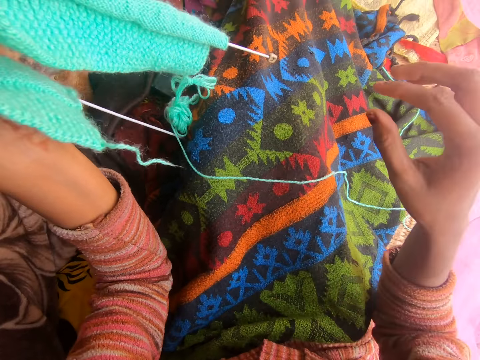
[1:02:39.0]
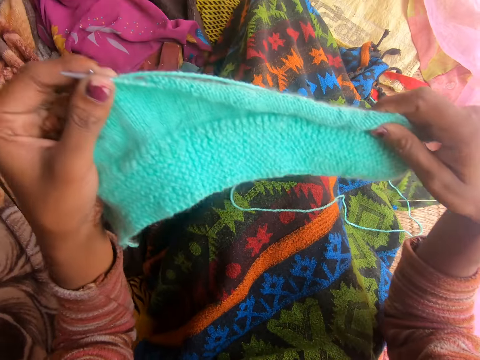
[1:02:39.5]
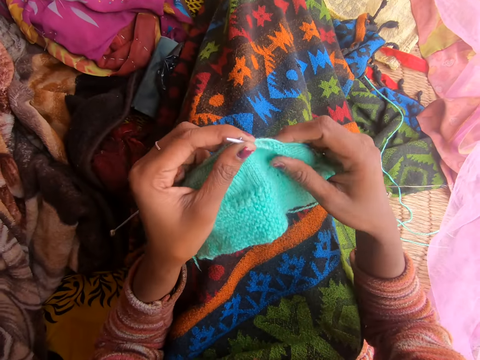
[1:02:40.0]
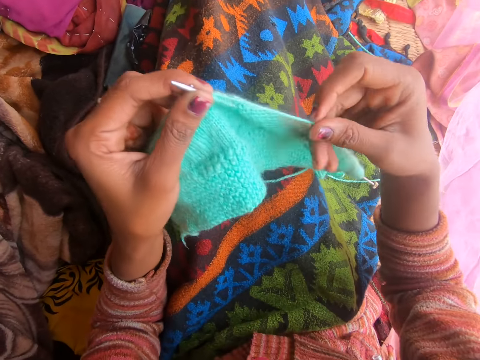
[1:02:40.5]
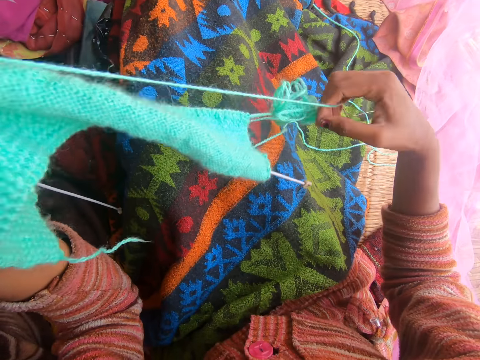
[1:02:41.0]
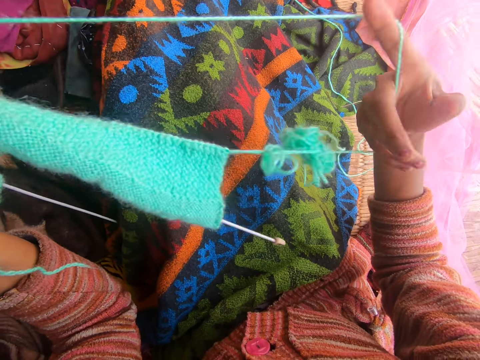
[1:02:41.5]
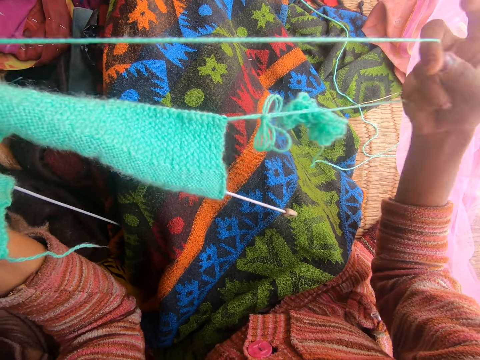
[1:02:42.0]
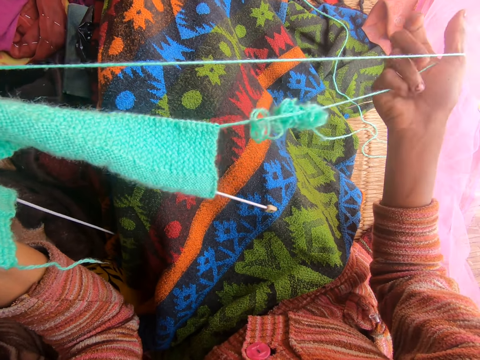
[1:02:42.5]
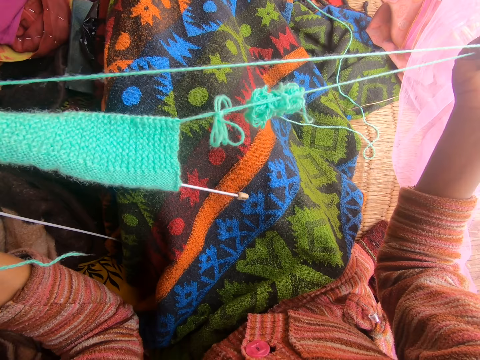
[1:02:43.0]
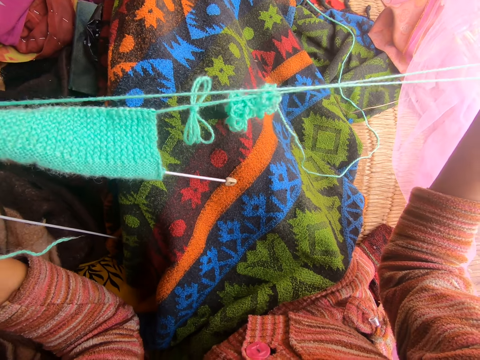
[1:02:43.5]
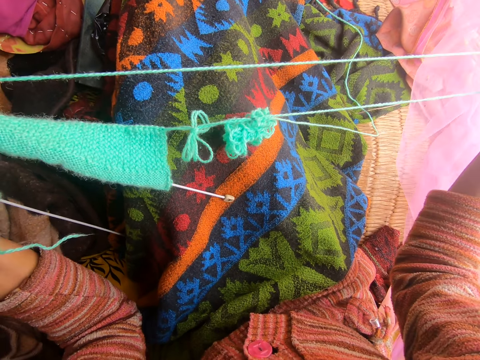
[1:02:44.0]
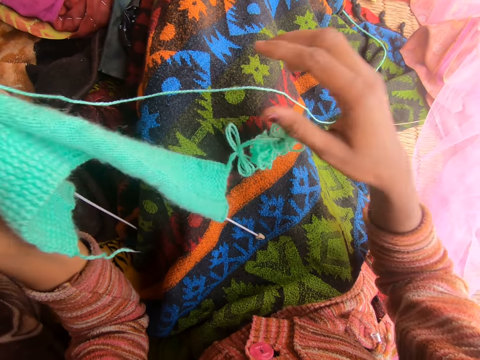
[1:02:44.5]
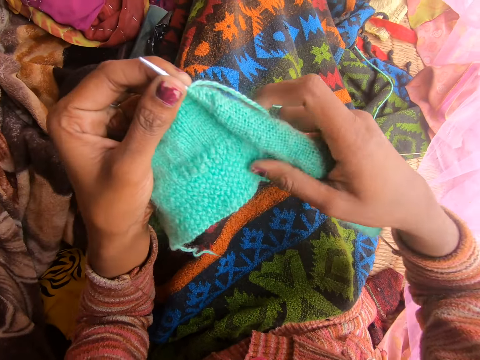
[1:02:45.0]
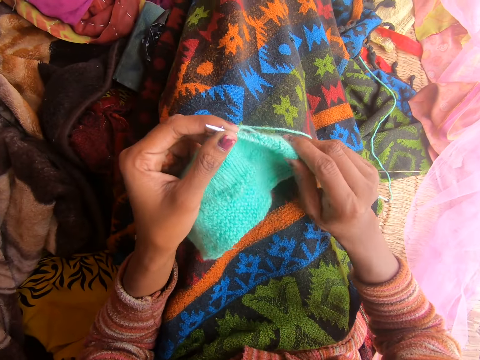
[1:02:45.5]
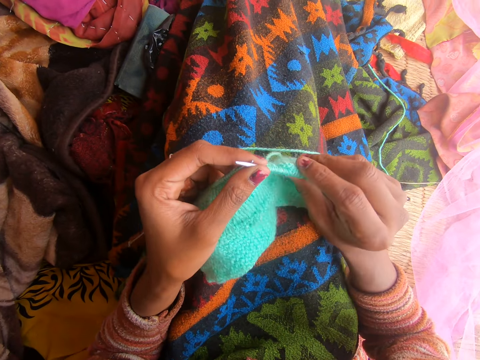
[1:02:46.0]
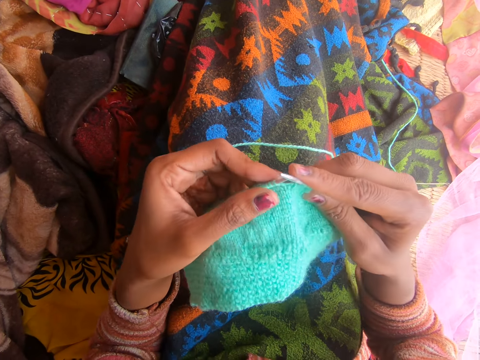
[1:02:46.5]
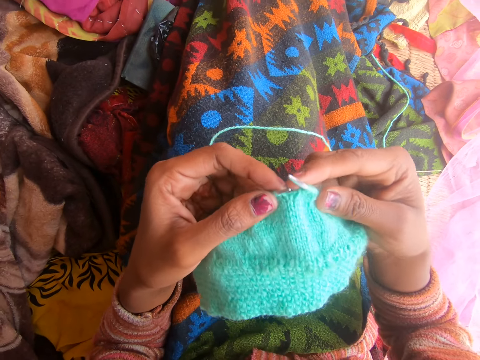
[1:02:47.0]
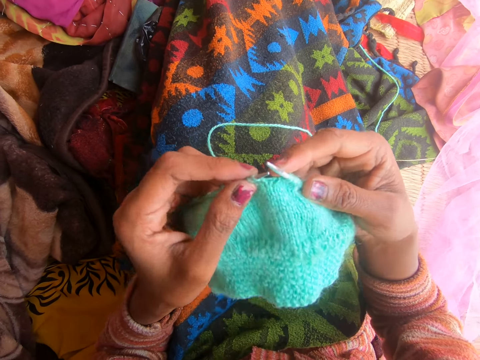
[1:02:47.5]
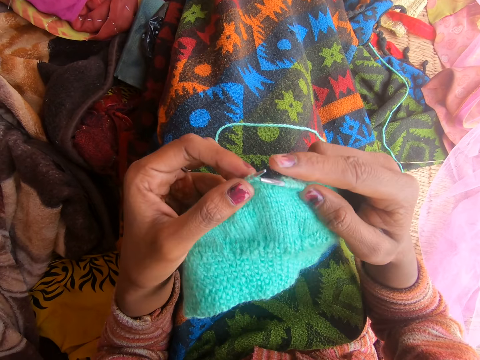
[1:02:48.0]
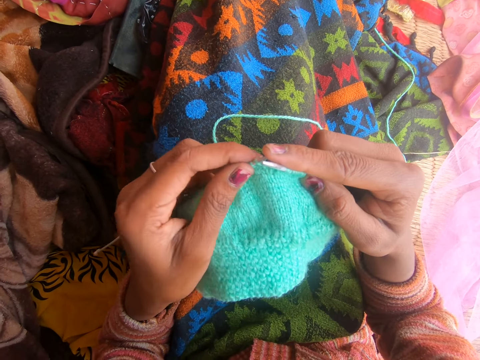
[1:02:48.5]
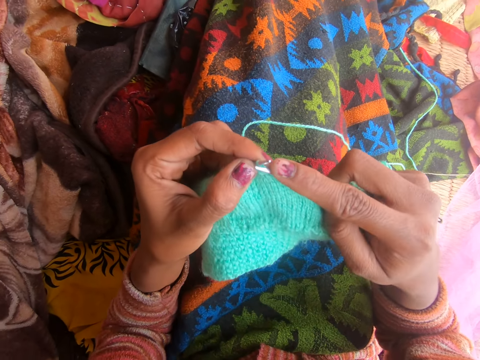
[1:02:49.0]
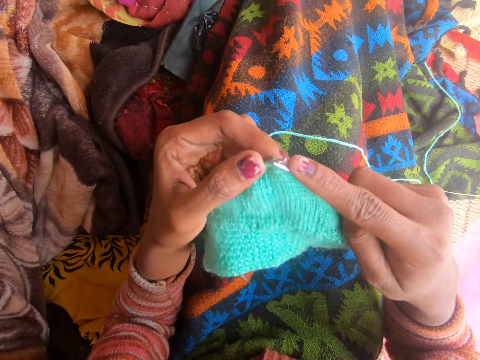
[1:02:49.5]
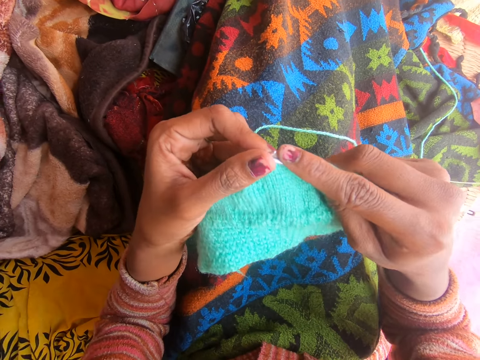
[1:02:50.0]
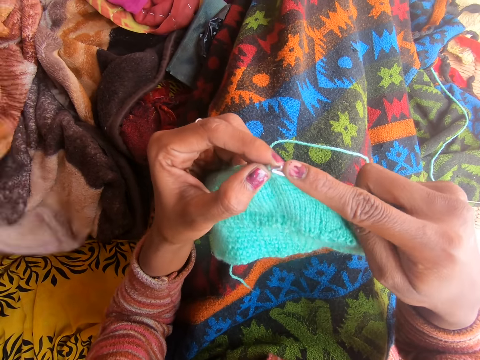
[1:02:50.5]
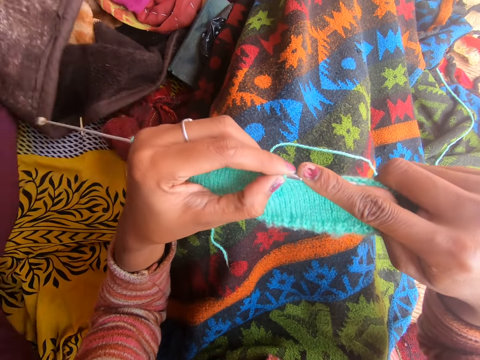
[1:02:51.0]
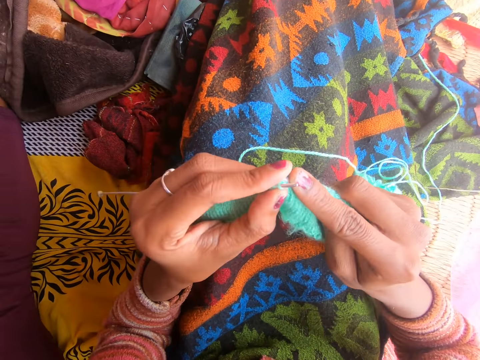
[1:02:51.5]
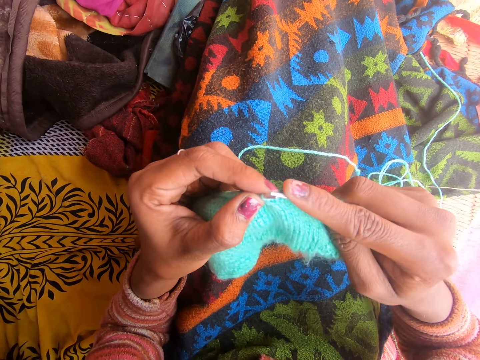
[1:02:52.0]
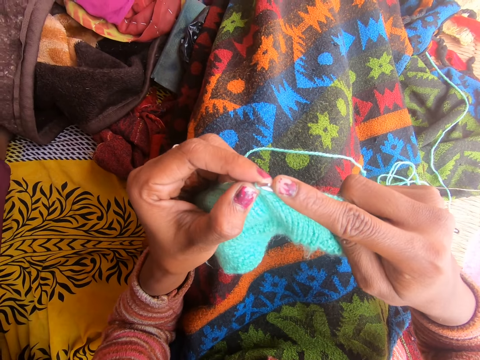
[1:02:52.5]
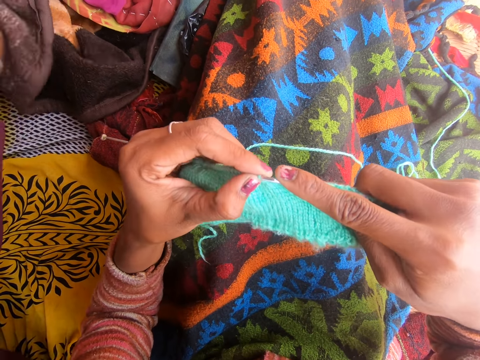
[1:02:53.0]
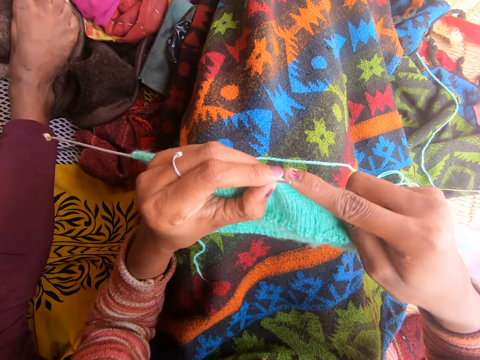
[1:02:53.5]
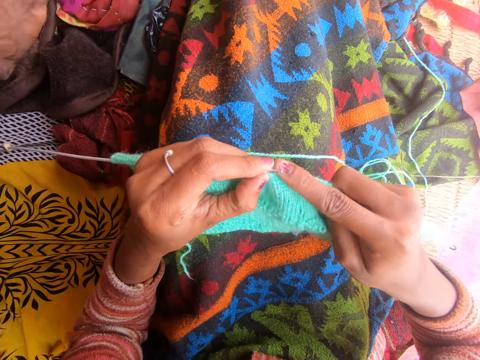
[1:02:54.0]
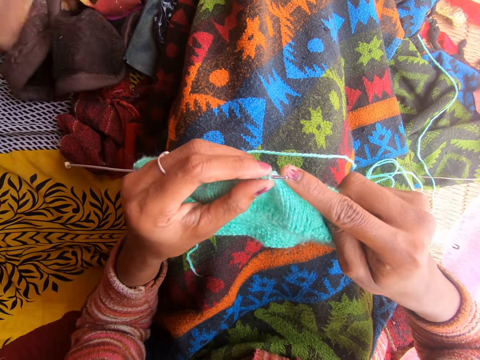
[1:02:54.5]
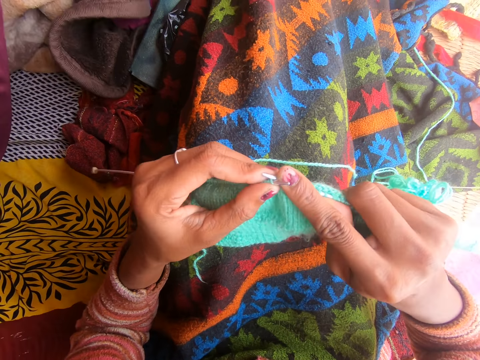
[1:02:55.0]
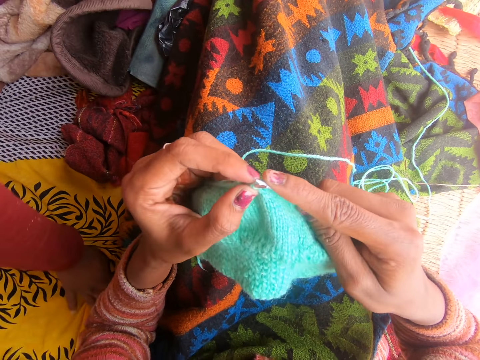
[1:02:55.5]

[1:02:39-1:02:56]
The camera wearer straightens the fabric. They adjust the fabric. They knit the fabric with the knitting needle. A person removes the blanket from his legs. The person talks to the camera wearer. The camera wearer talks to the person. The person moves away from the shed.

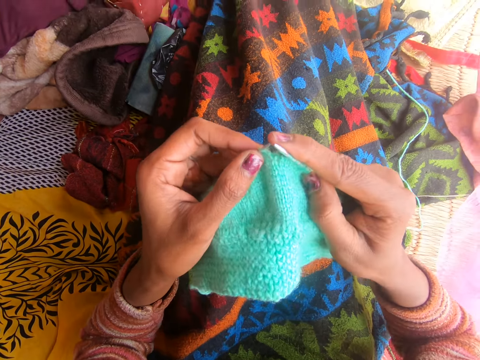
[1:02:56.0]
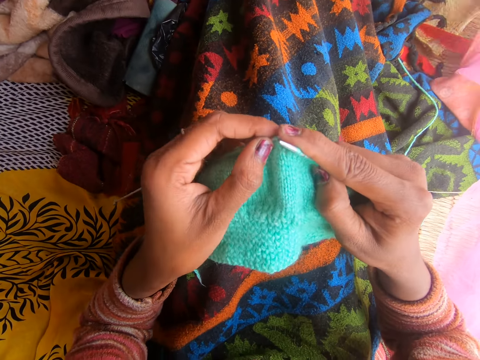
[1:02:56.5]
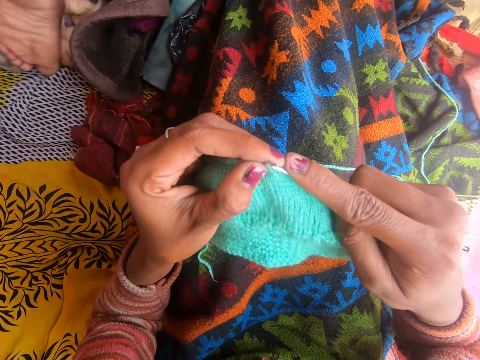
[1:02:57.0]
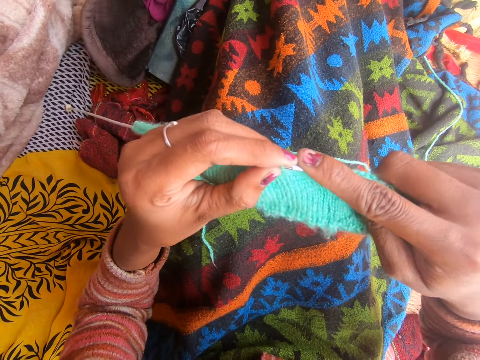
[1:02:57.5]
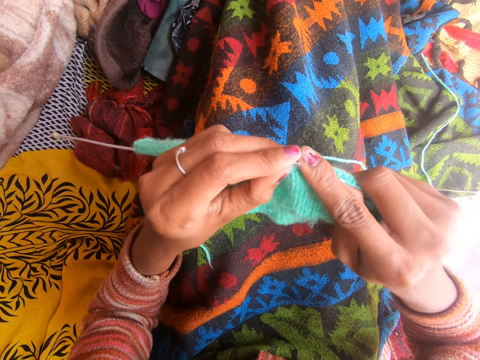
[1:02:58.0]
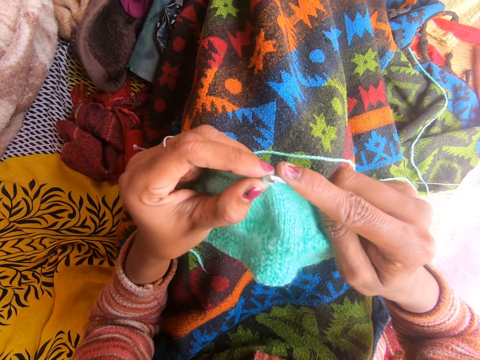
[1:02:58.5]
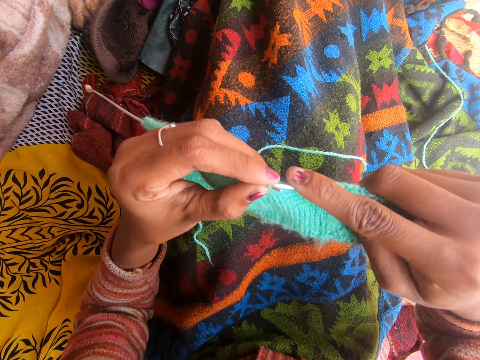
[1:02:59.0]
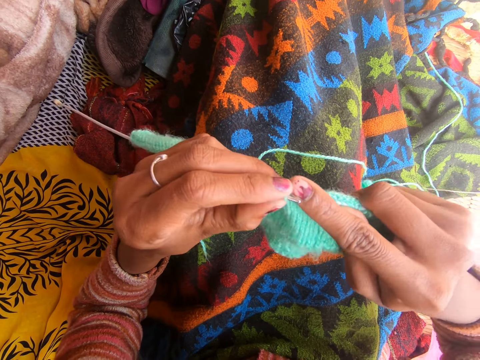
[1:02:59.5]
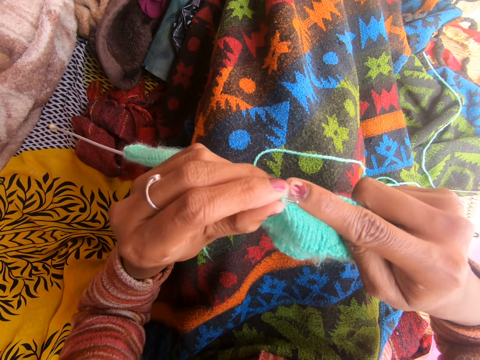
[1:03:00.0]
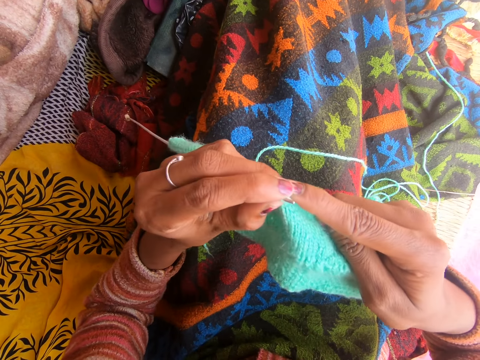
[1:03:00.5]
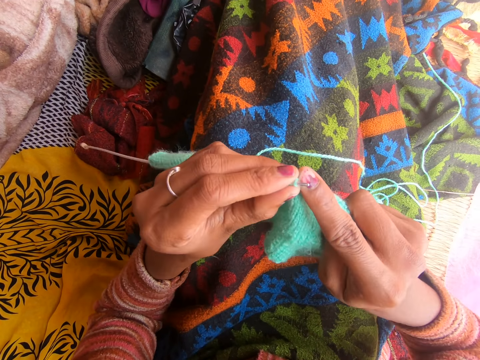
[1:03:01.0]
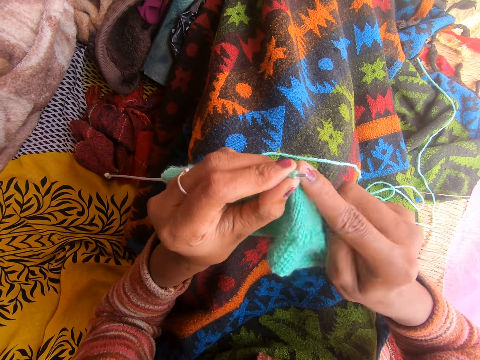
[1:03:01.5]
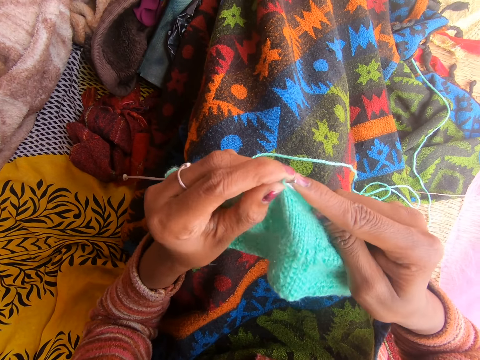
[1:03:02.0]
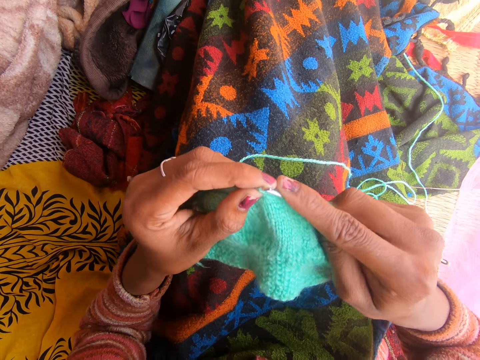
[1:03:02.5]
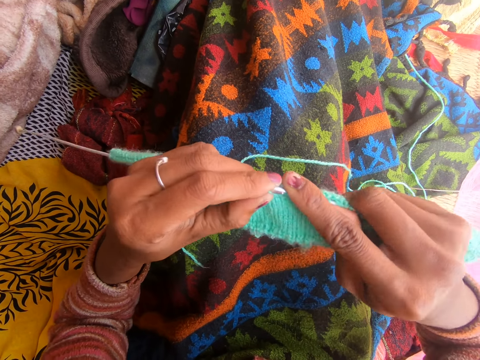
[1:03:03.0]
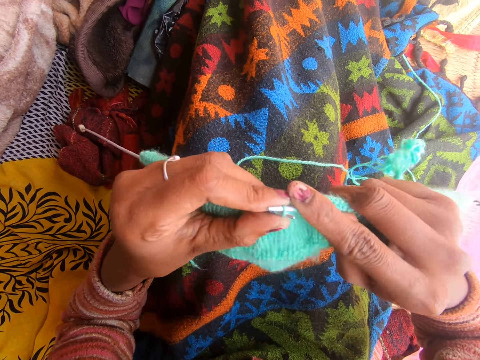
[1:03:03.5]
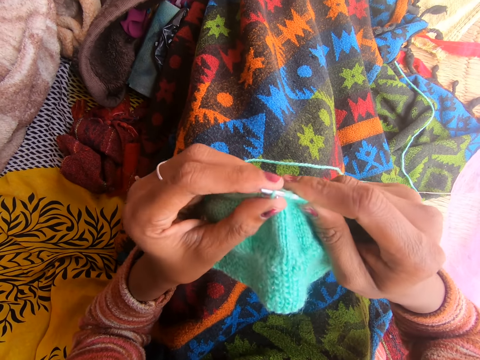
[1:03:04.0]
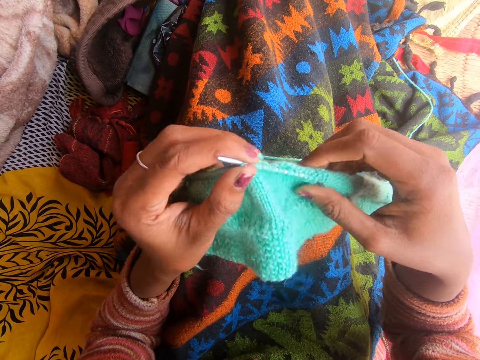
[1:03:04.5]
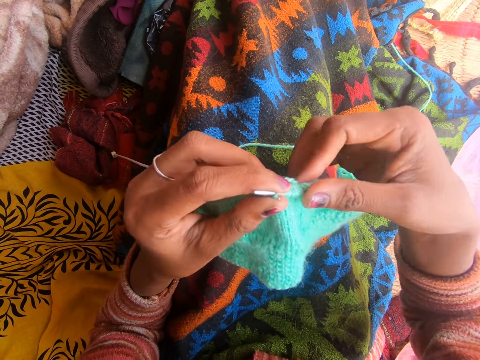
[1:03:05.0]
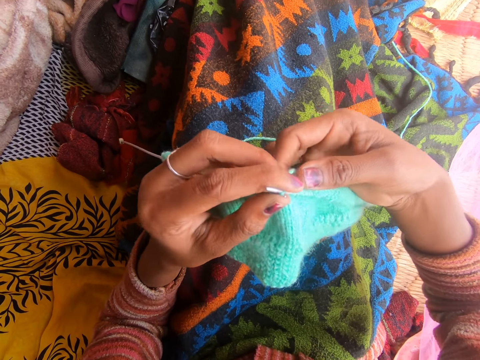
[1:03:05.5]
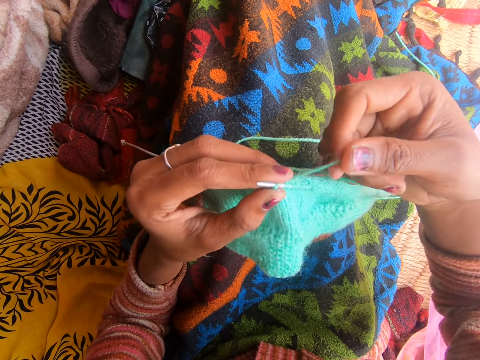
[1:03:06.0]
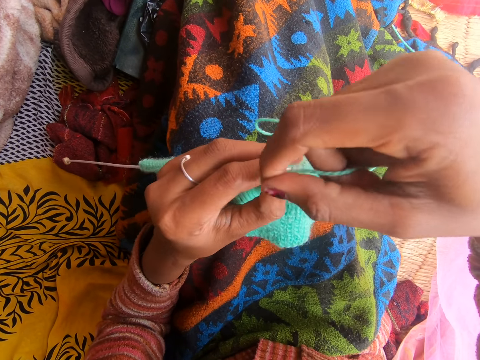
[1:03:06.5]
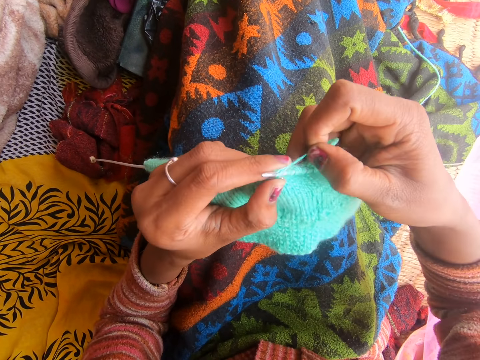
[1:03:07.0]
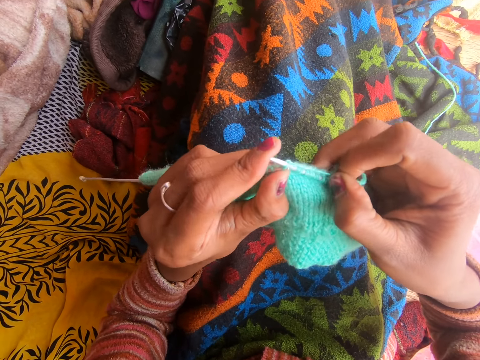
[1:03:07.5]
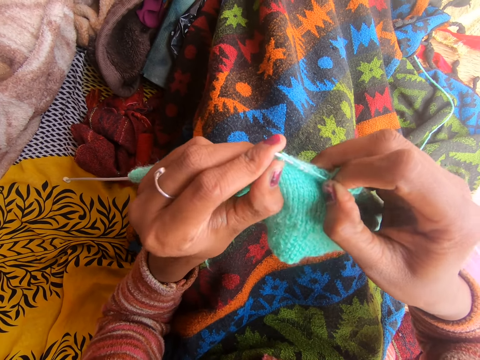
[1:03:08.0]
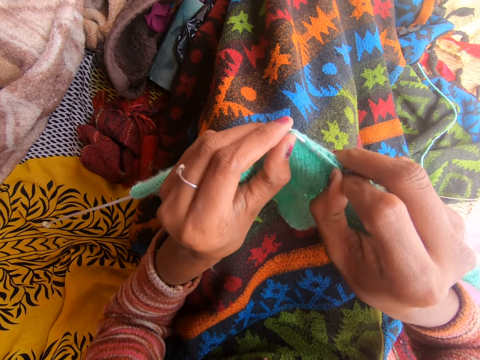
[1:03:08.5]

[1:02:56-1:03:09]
A person talks to the camera wearer. The camera wearer talks to the person.
